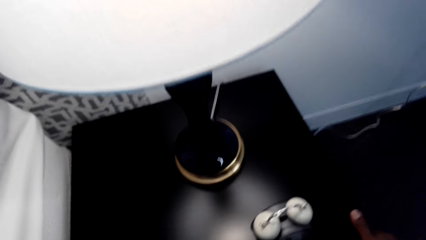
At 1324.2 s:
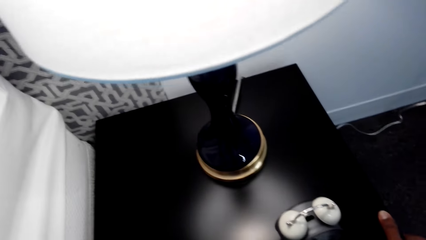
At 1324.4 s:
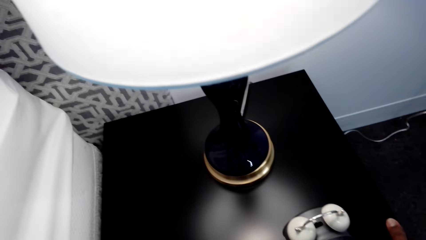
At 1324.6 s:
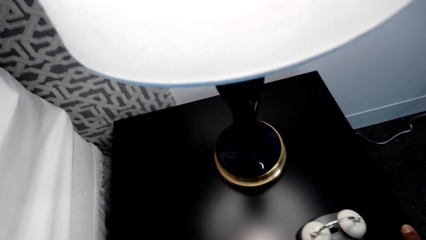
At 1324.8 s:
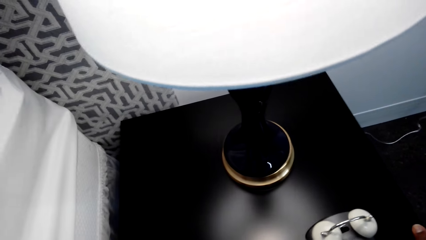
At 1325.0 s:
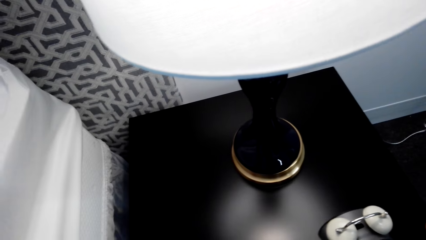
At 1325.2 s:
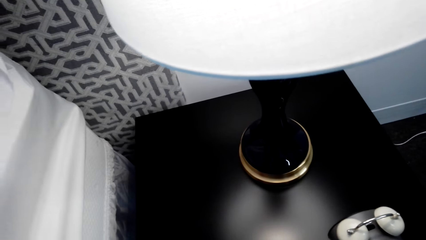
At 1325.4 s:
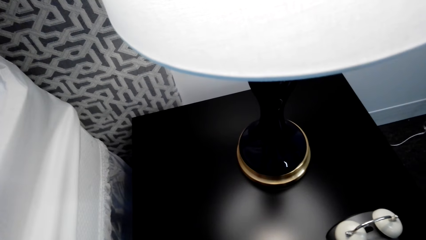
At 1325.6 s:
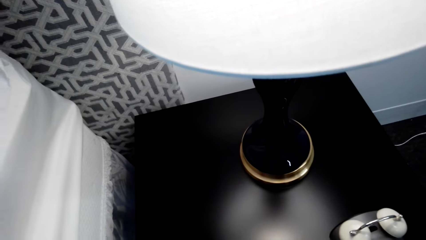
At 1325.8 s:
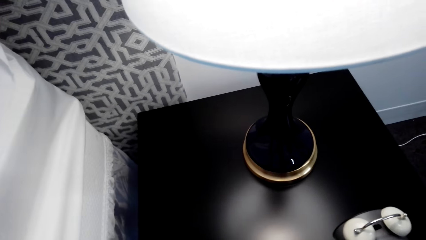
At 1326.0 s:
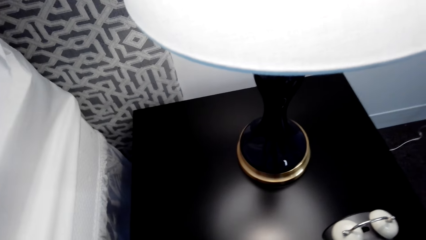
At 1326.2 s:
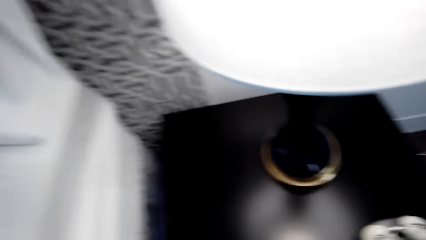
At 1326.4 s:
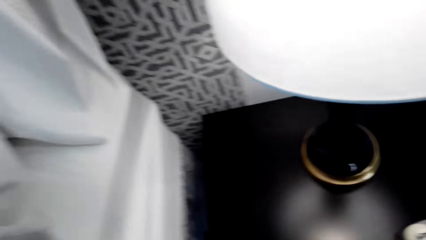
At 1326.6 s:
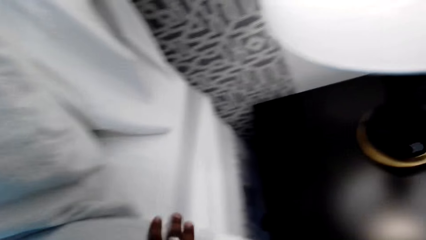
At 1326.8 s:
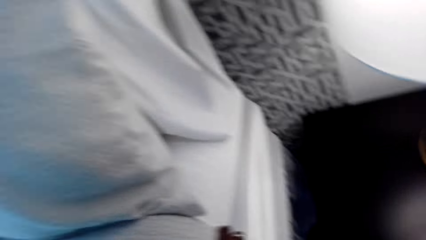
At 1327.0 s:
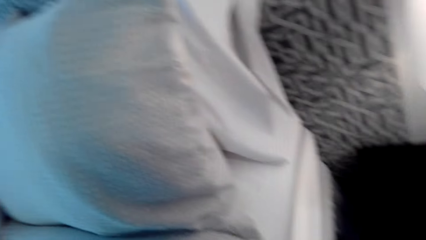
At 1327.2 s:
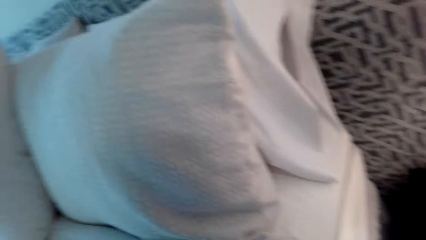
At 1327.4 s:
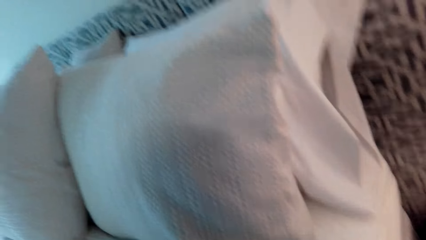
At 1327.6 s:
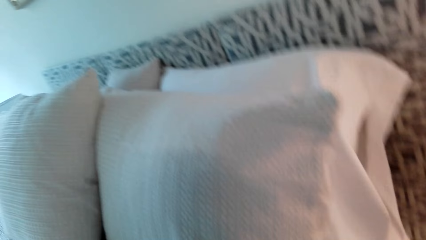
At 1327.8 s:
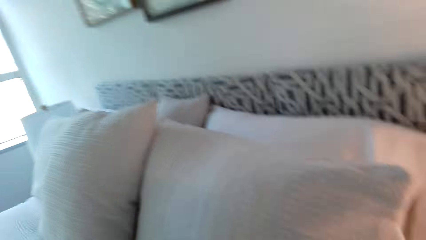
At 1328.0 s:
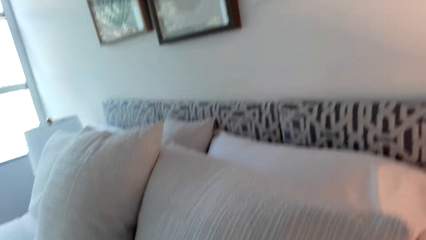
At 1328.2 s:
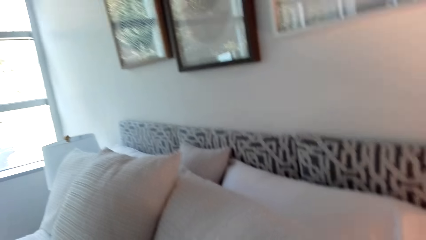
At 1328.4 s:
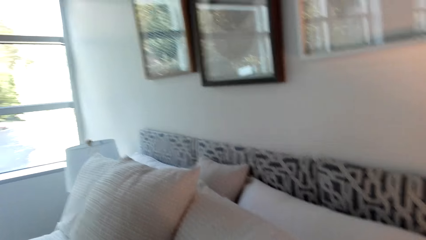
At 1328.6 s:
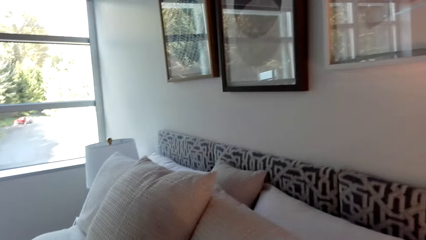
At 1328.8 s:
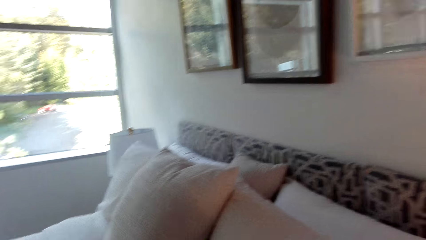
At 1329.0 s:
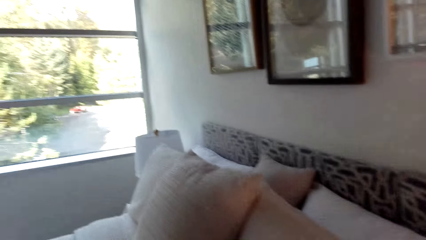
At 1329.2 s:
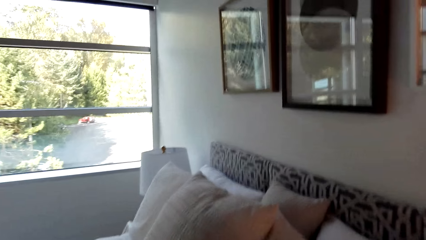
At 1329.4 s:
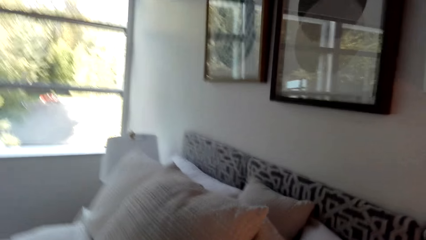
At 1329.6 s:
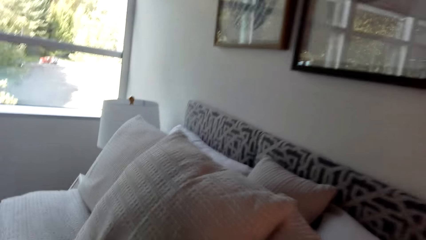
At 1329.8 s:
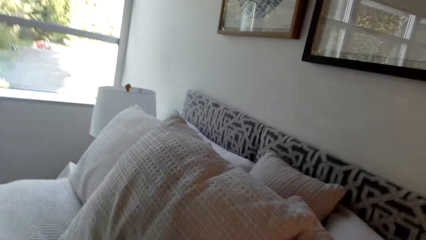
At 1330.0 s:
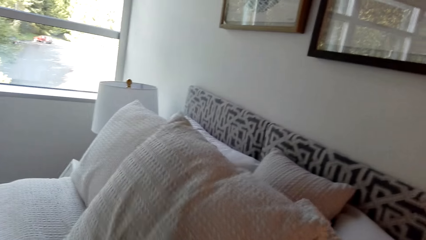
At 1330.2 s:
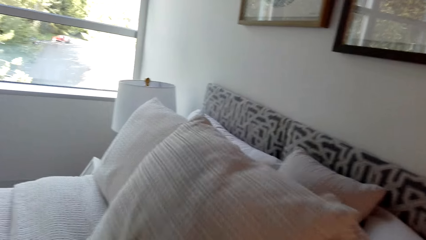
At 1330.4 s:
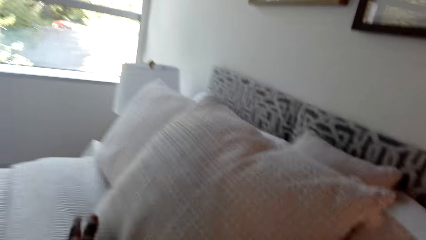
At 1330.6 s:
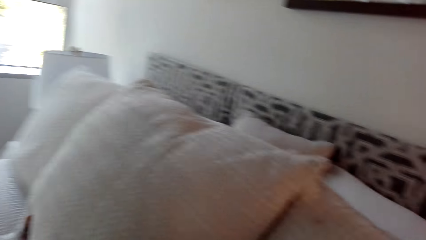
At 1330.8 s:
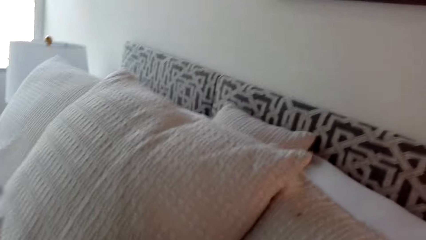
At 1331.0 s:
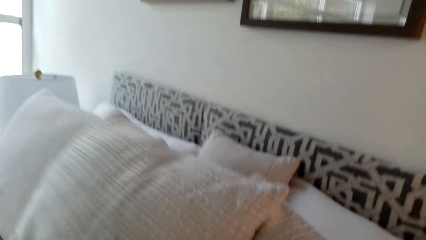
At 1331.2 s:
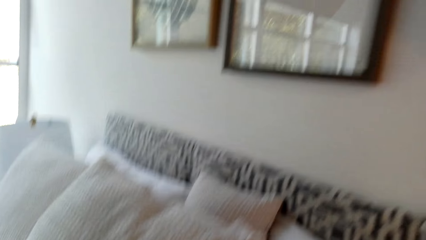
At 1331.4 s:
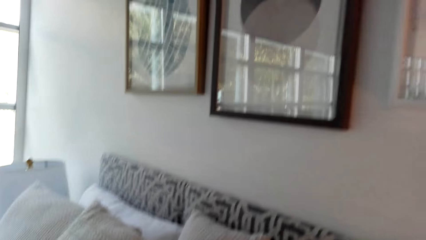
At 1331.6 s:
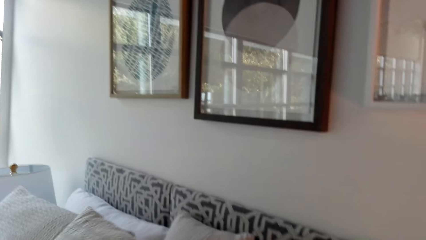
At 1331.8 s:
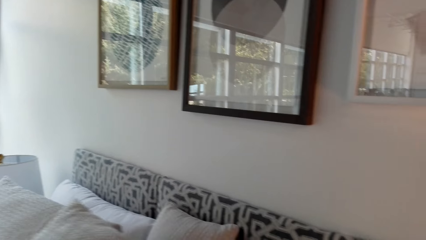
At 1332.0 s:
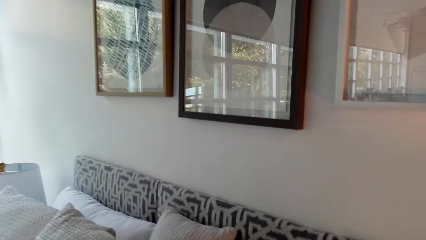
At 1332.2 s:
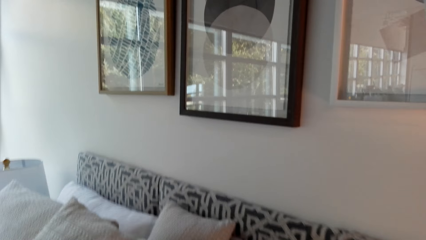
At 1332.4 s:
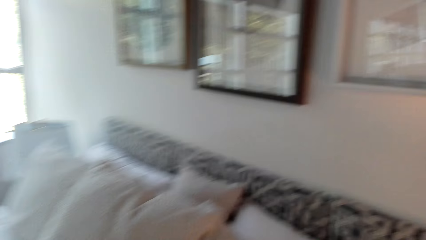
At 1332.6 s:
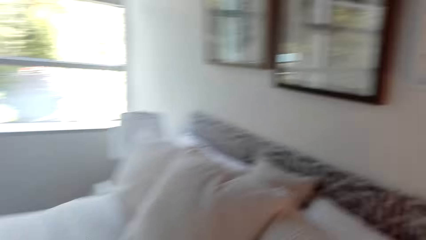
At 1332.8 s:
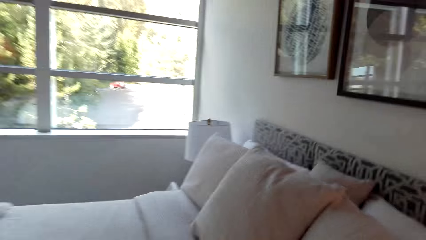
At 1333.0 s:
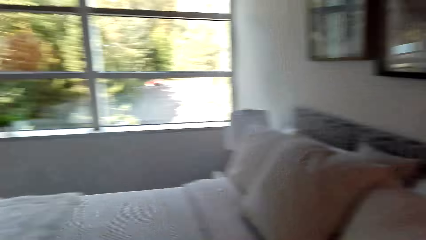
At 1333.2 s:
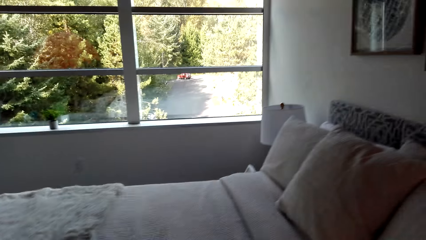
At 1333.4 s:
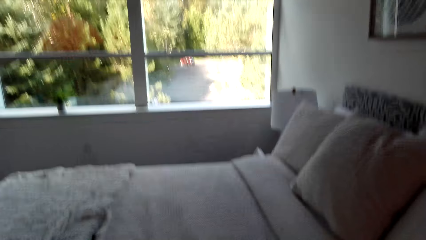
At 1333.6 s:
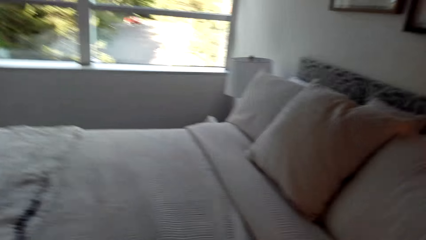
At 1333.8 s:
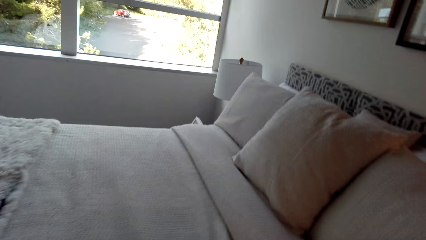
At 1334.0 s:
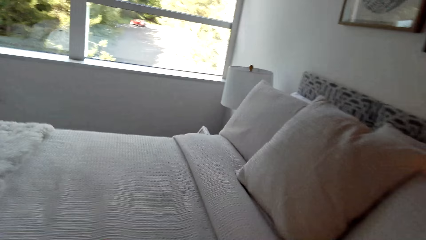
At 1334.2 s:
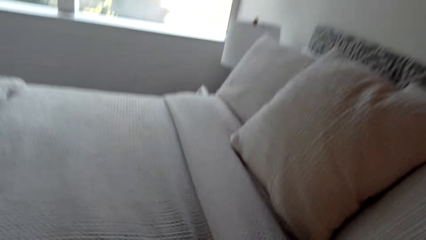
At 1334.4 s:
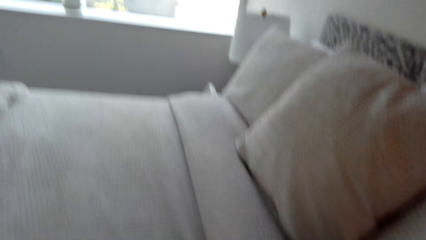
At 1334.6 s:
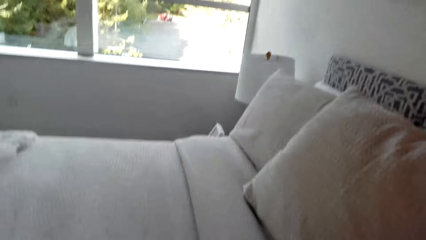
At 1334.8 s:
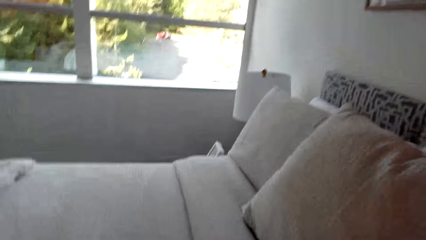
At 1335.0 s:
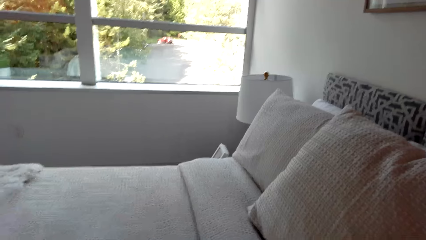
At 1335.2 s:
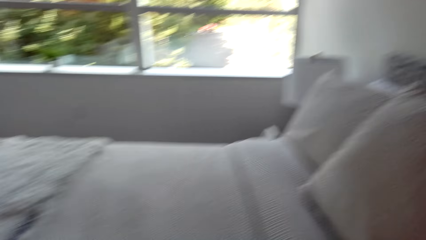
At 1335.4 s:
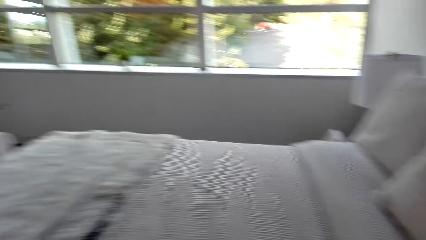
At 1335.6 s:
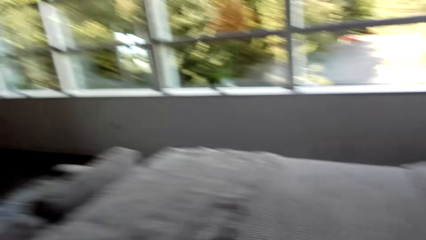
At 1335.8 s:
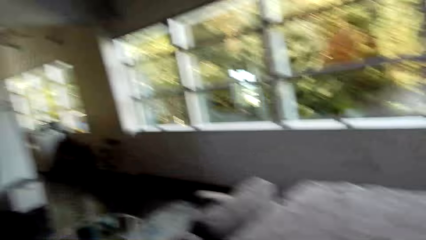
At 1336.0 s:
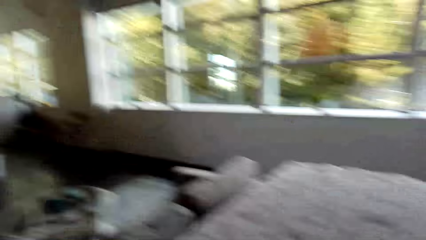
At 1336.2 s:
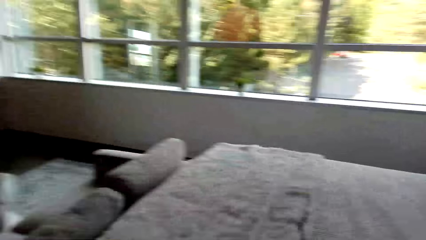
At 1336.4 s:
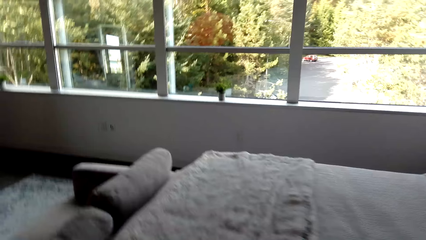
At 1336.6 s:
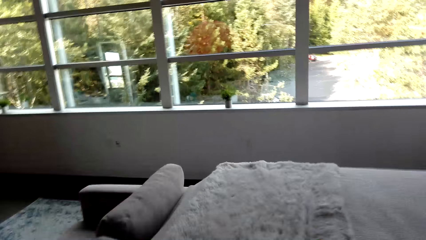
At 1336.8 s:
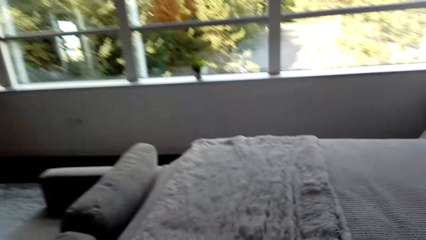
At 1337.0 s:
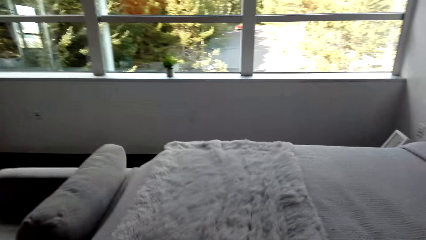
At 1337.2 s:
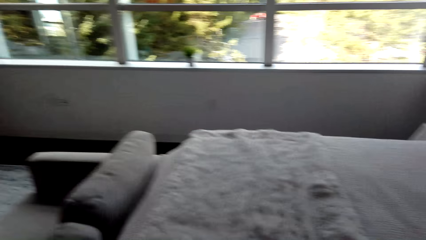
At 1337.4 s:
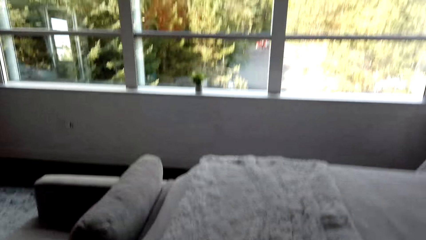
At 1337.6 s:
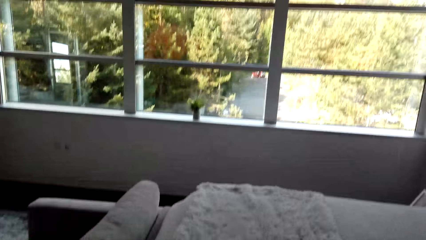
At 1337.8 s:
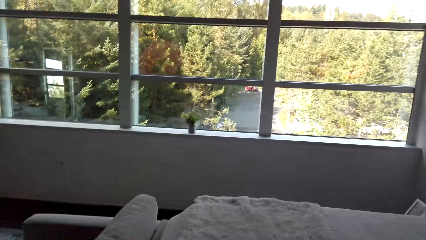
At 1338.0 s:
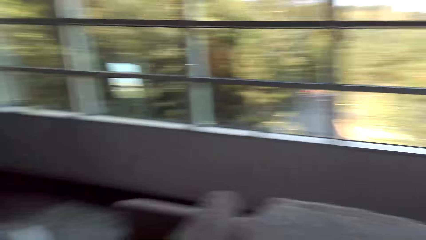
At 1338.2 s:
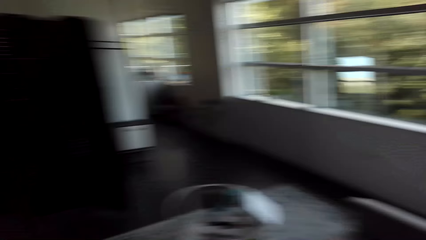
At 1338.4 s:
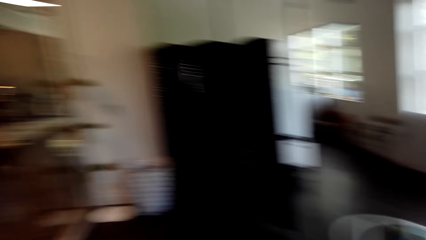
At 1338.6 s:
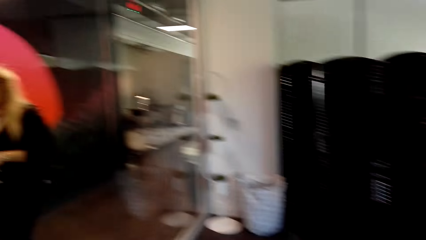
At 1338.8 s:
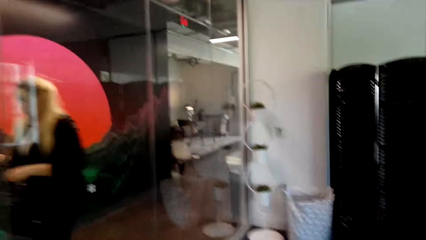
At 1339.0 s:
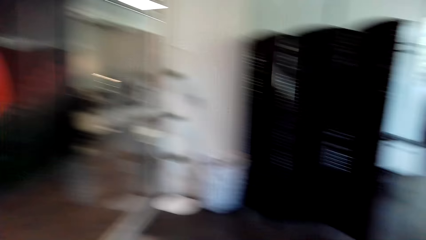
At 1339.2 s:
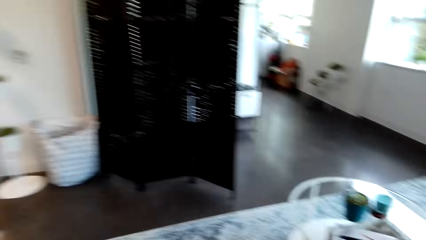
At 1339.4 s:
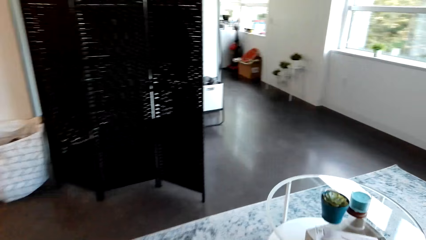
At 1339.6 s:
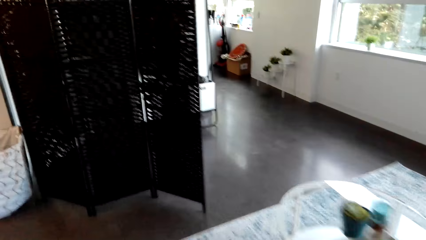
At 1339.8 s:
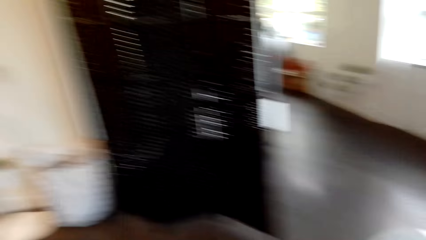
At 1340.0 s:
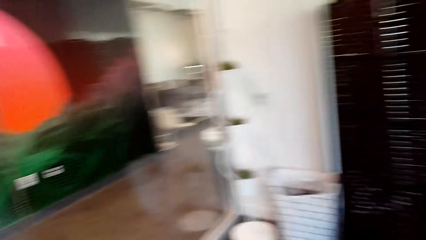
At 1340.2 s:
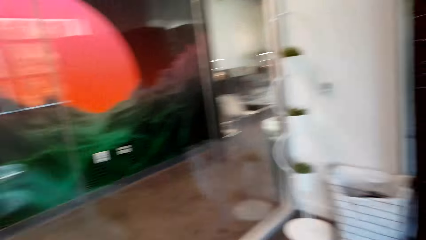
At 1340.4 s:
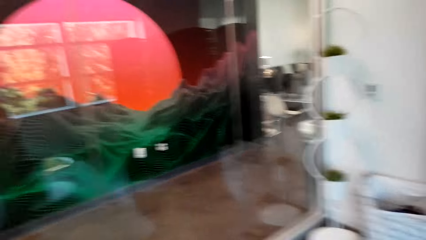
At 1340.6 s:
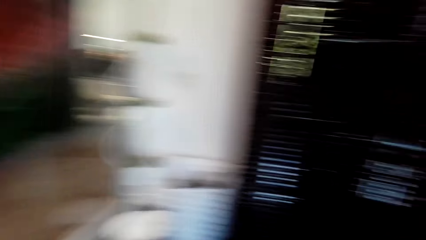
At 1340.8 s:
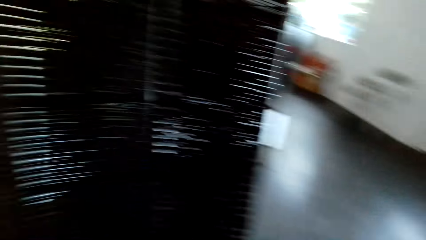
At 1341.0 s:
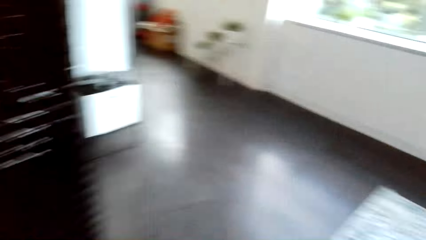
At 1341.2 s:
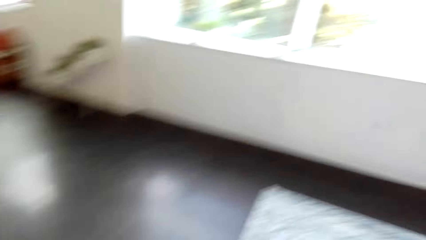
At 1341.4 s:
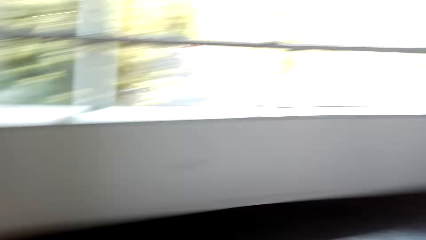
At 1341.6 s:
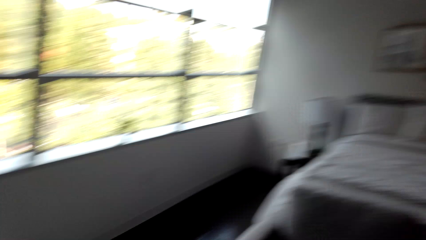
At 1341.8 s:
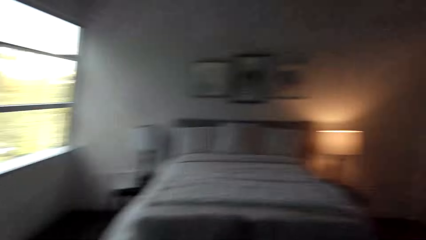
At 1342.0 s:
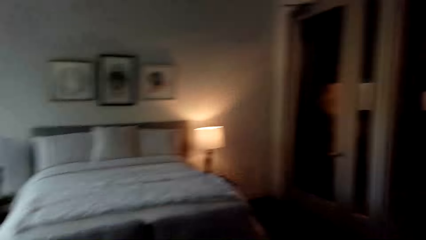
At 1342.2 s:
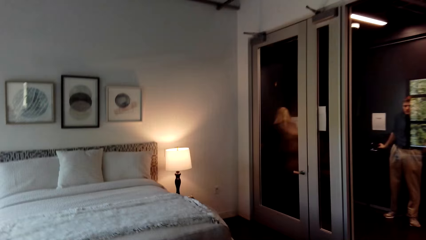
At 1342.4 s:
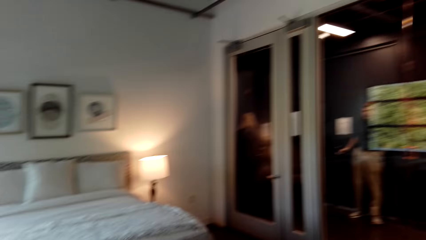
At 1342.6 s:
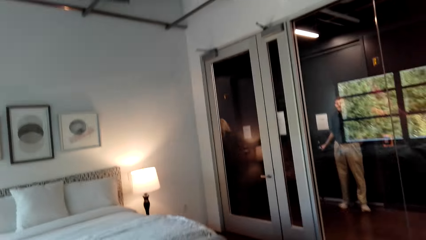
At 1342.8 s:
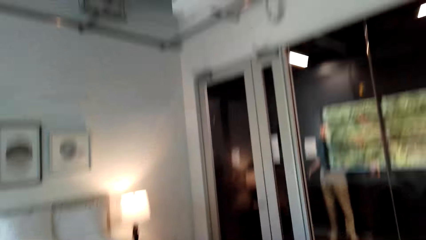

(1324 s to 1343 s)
The camera wearer pushes the bed lamp. They spread the bed. They hold a pillow. They look around. They walk around the bedroom.
